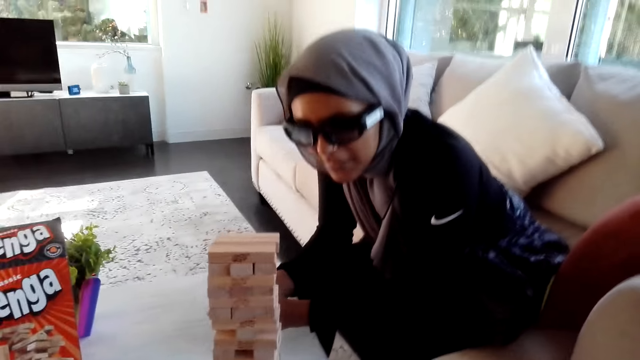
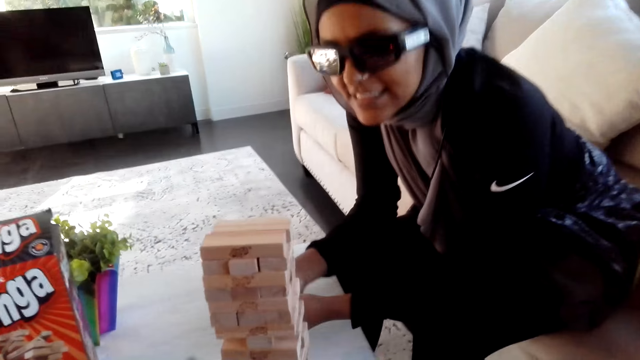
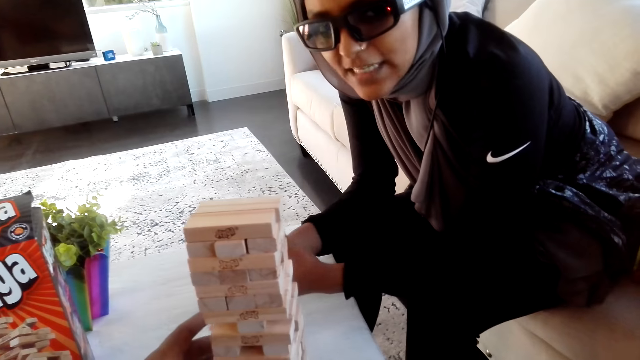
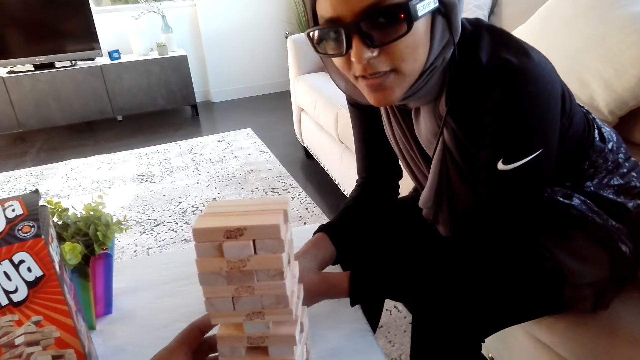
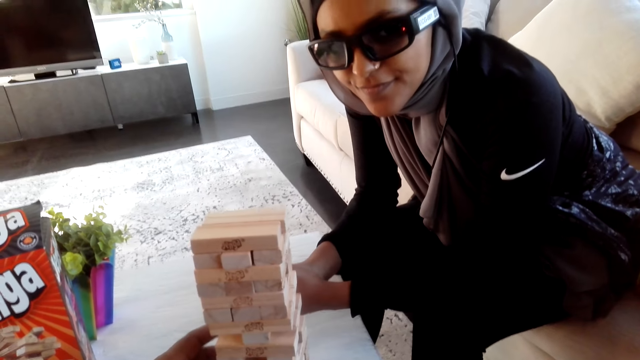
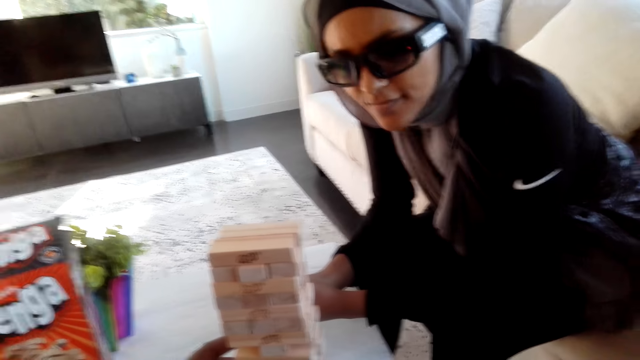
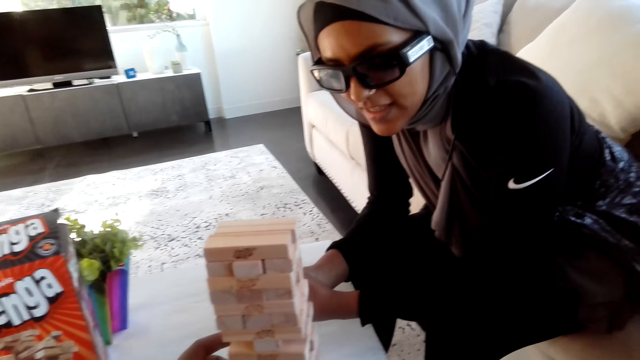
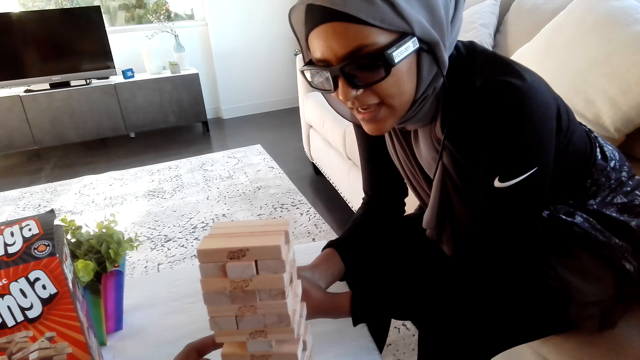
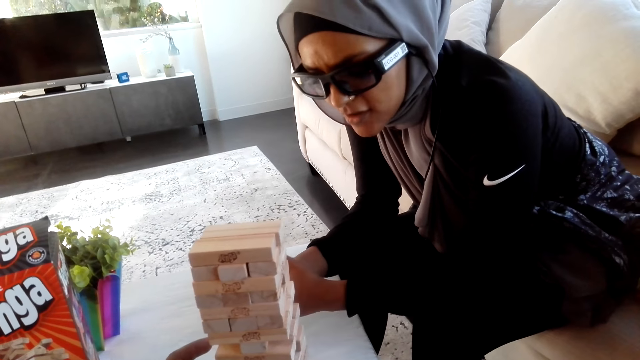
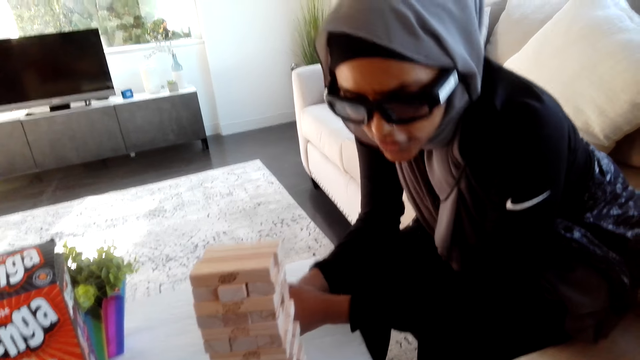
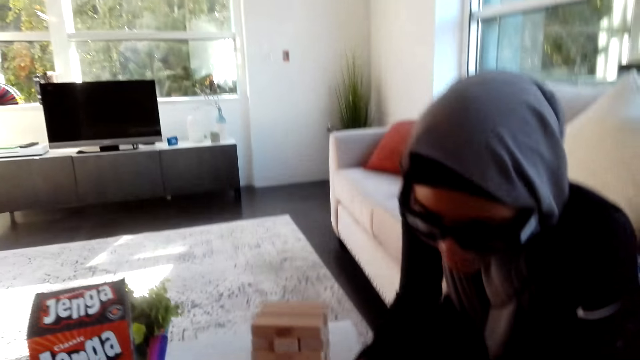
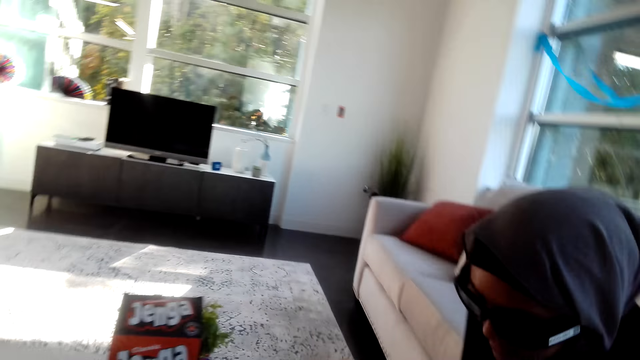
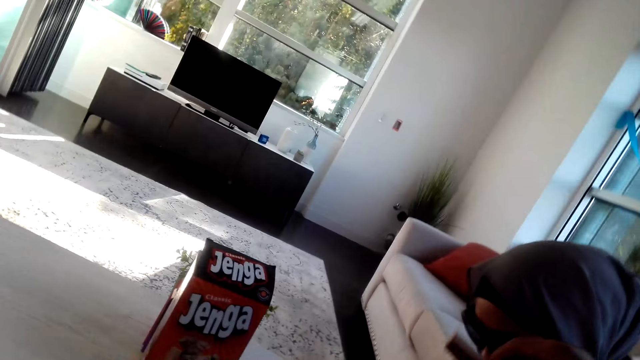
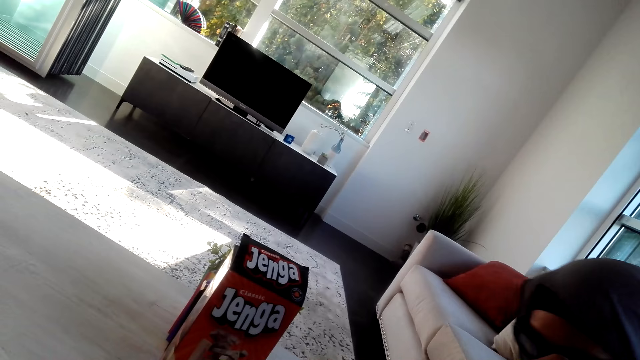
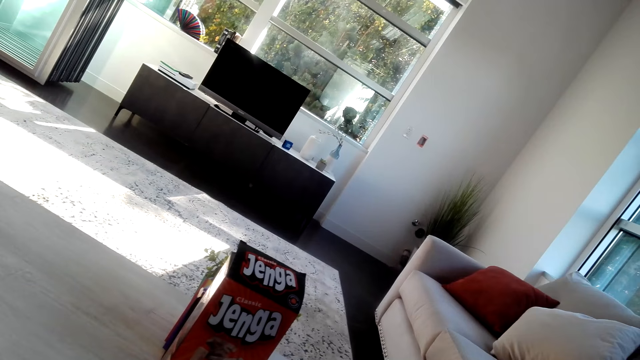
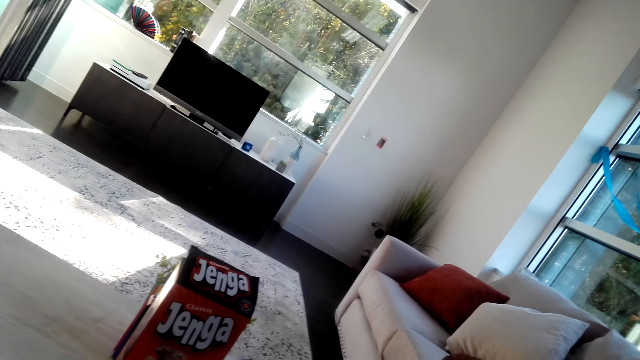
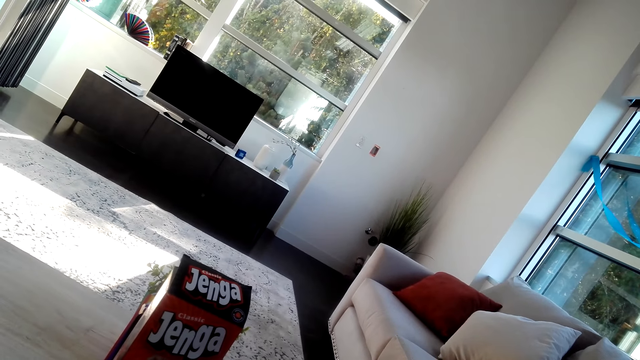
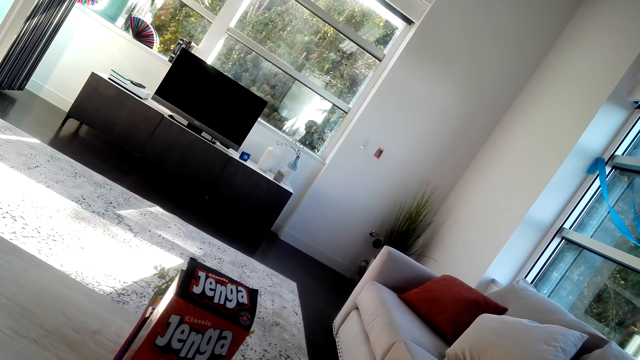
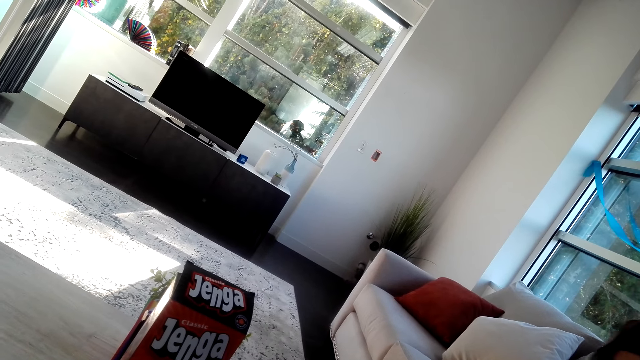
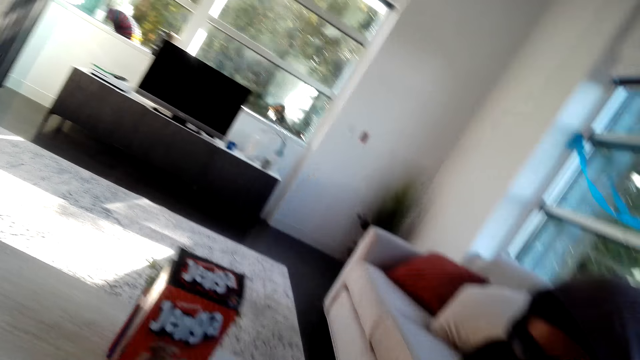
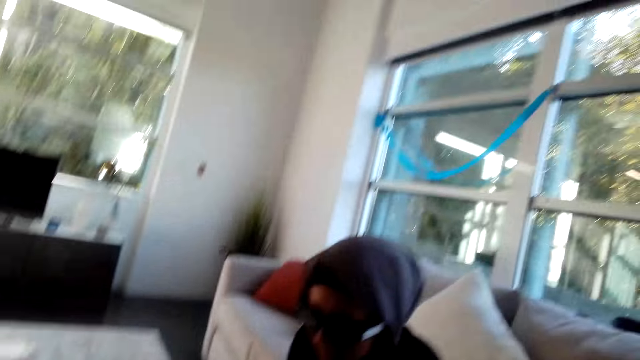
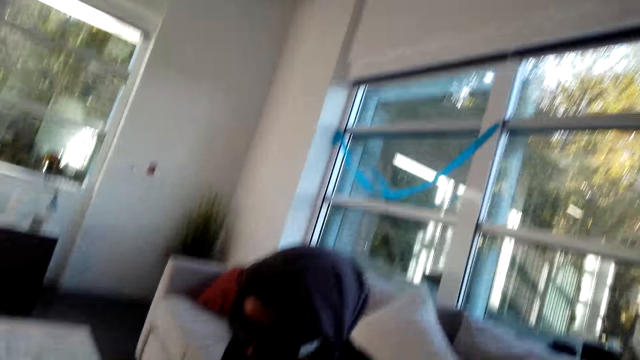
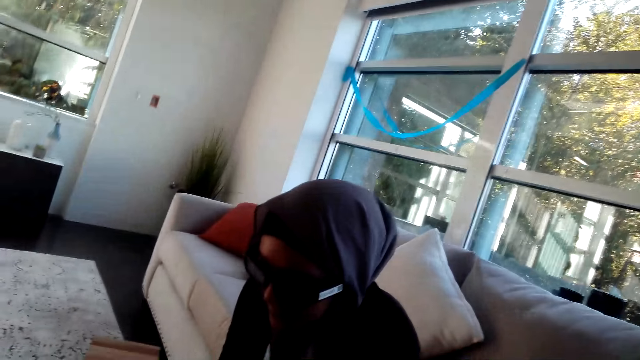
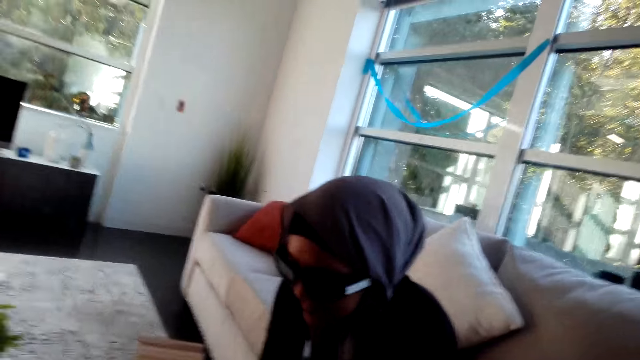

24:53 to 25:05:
The camera wearer touches the timber. They remove a wooden bar. The woman converses with the camera wearer.

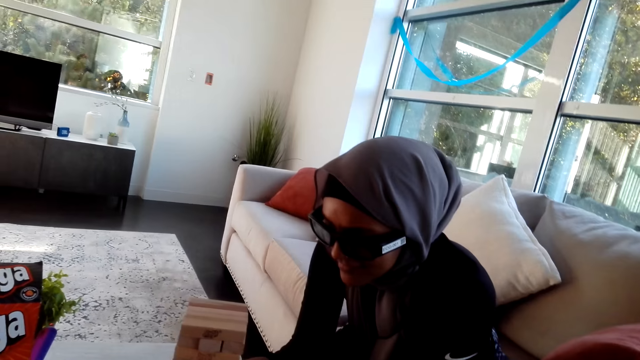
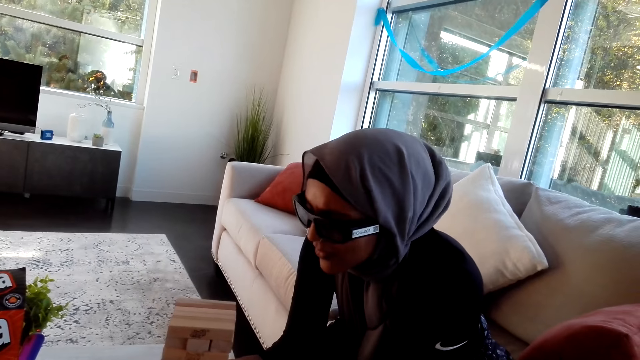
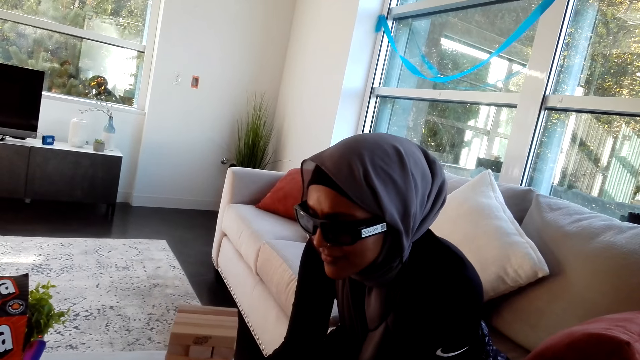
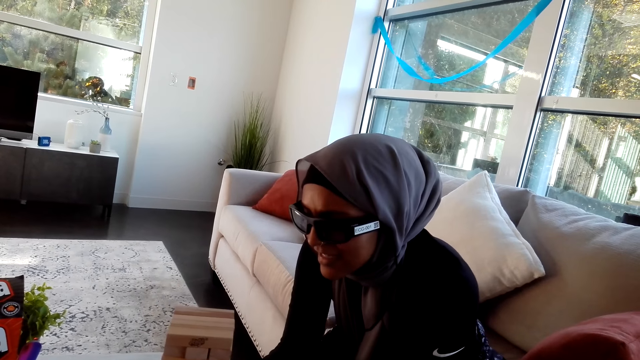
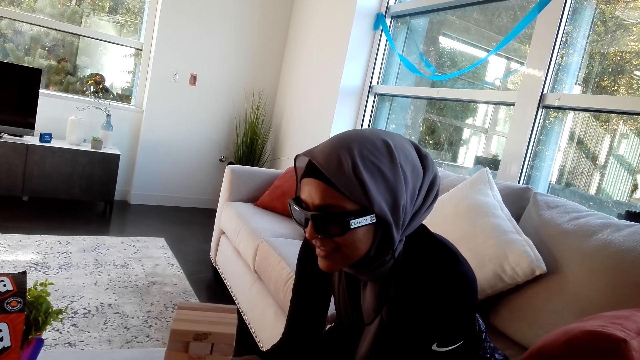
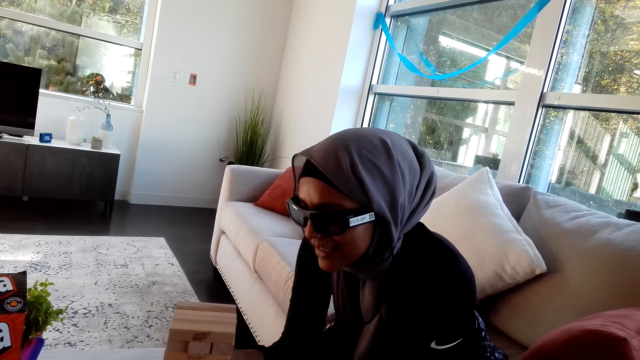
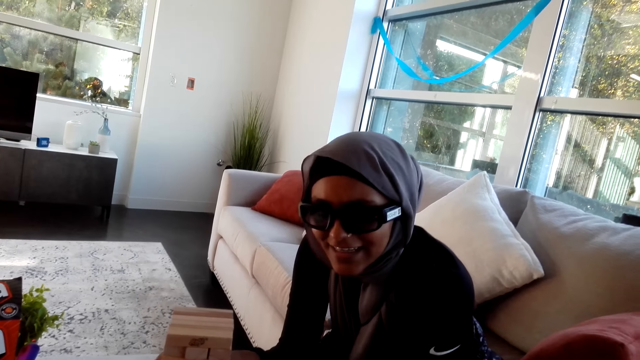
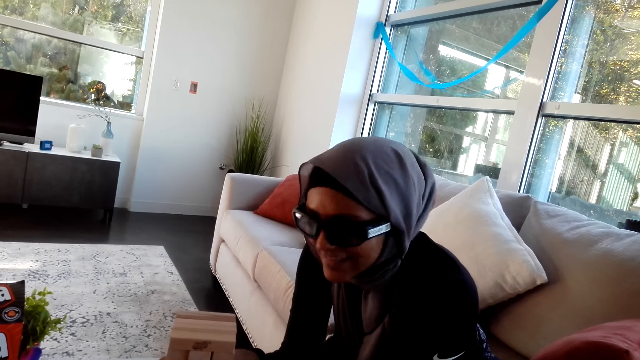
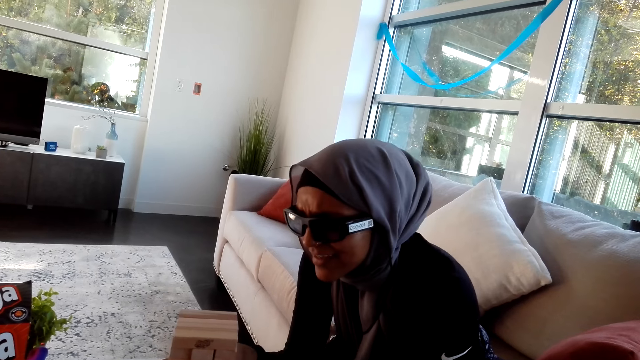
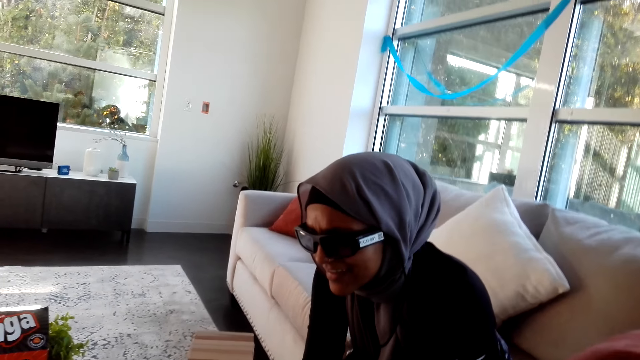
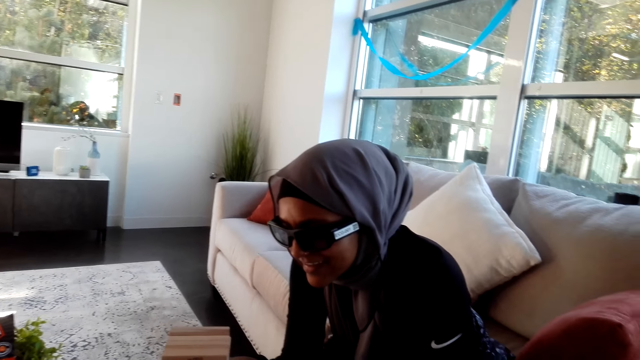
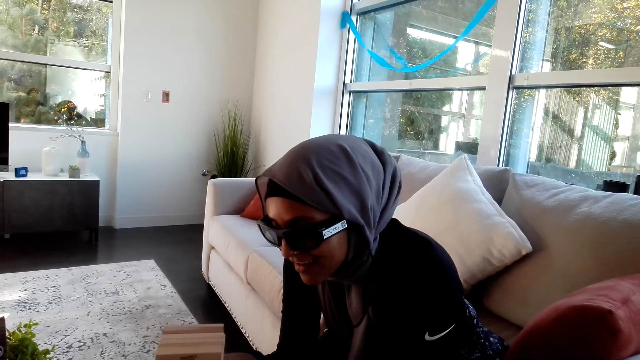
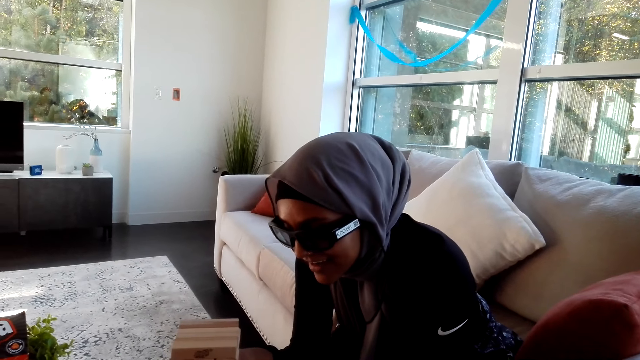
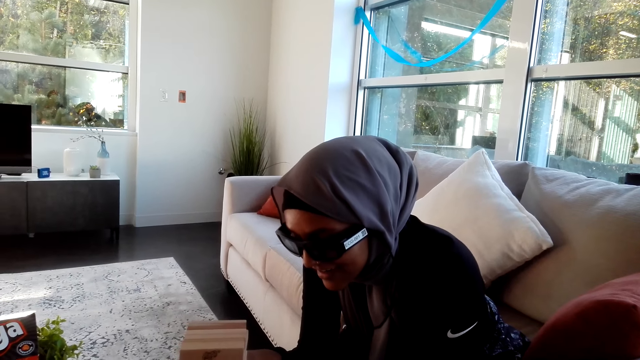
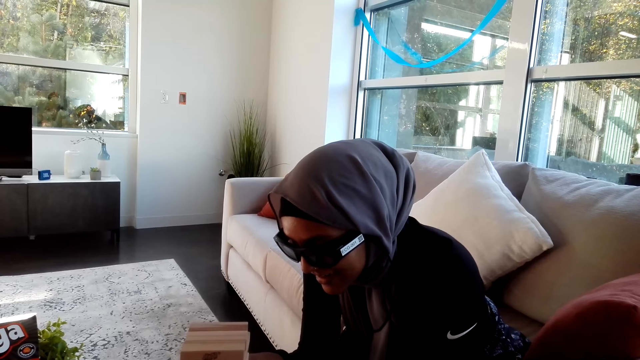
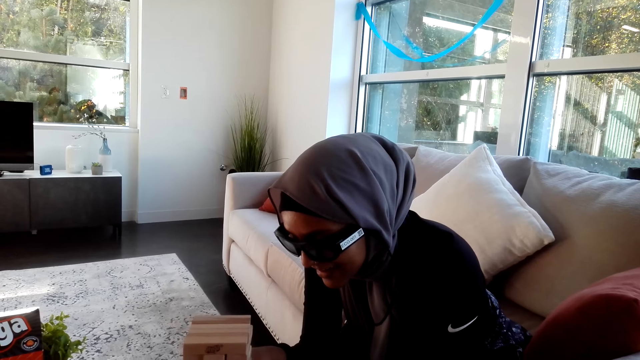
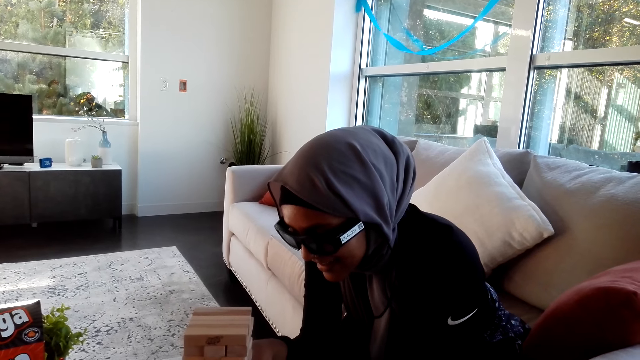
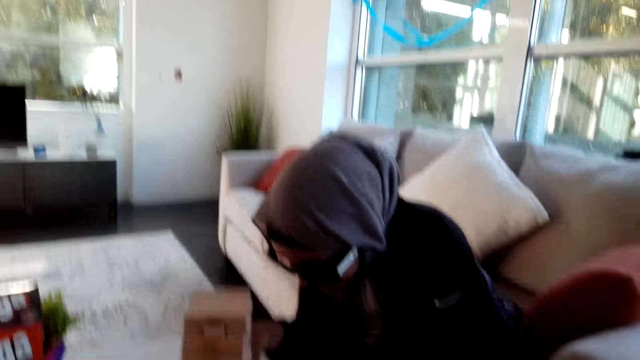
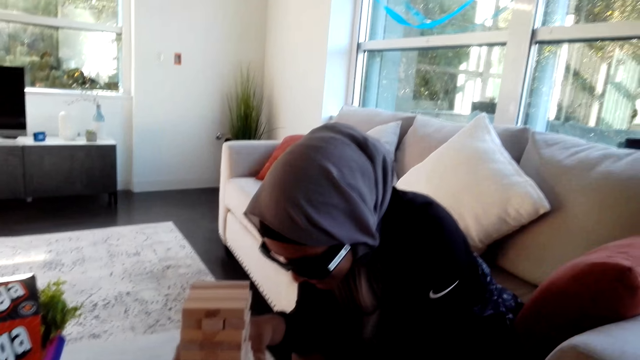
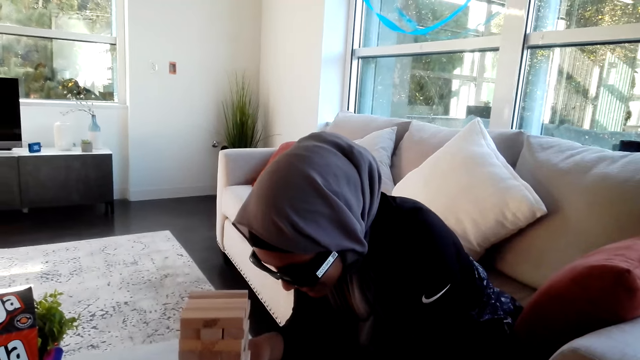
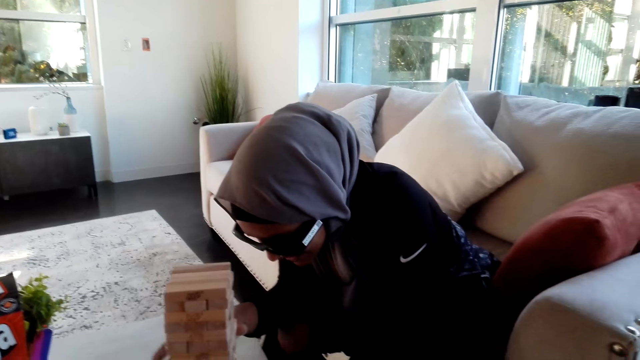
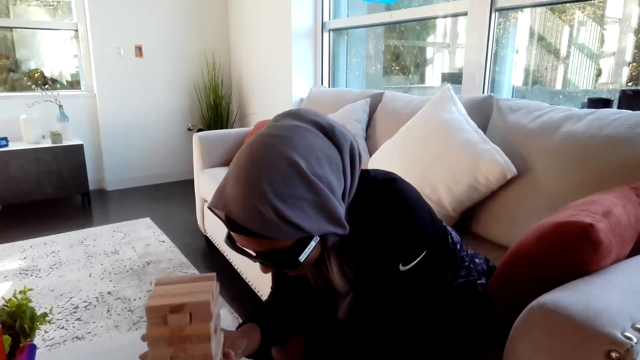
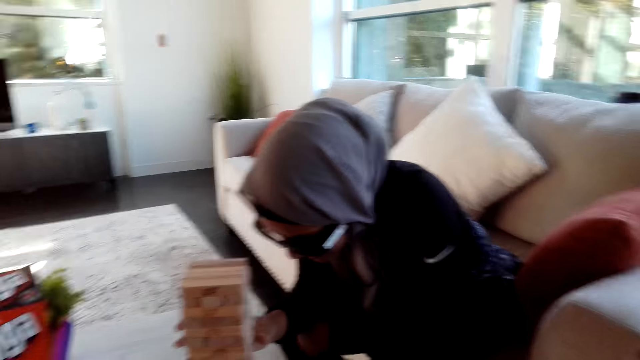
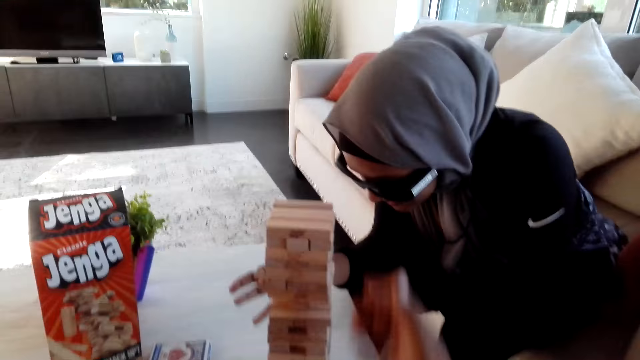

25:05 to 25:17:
The woman removes a wooden bar. The camera wearer talks to the woman. The woman moves her hands.
